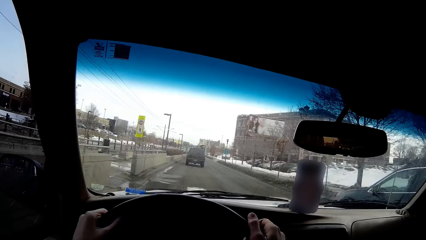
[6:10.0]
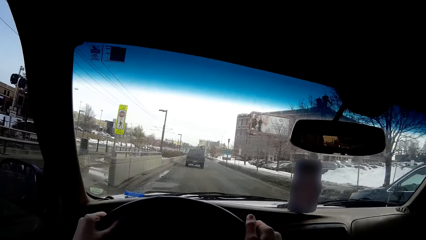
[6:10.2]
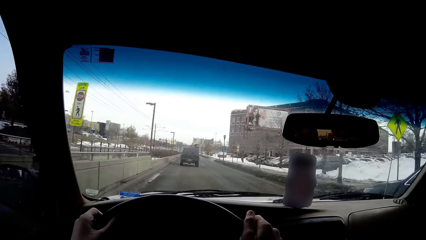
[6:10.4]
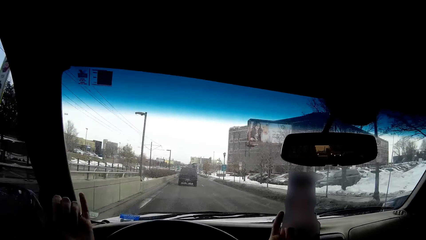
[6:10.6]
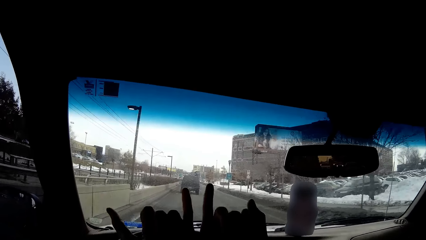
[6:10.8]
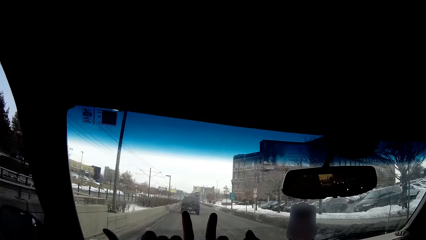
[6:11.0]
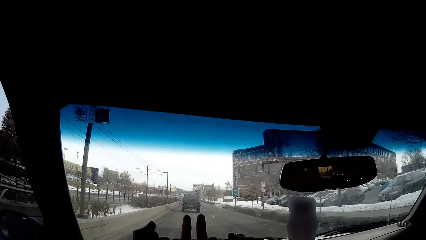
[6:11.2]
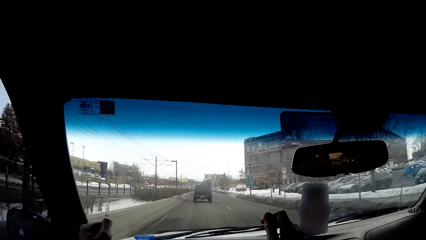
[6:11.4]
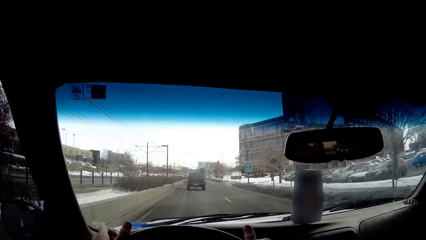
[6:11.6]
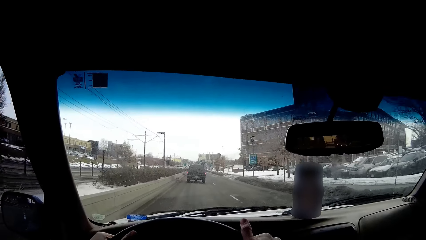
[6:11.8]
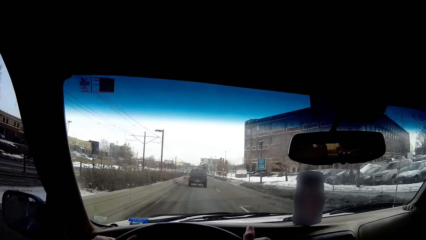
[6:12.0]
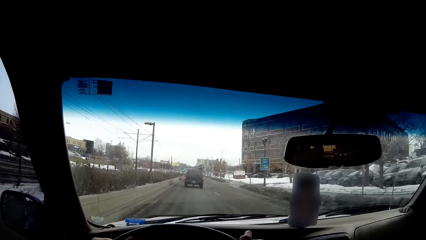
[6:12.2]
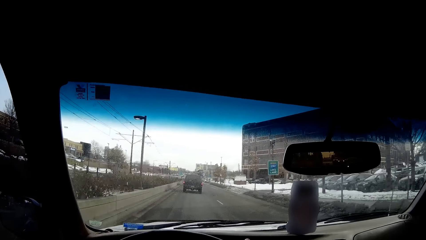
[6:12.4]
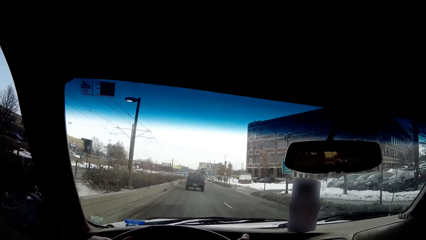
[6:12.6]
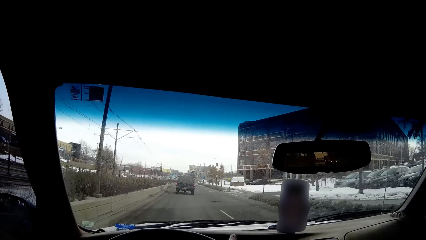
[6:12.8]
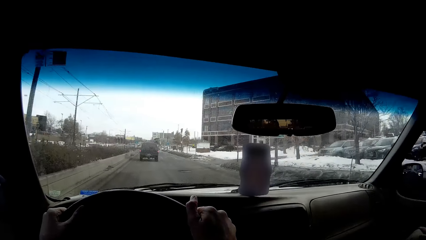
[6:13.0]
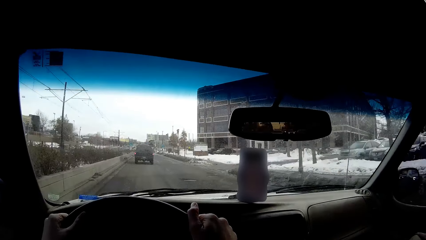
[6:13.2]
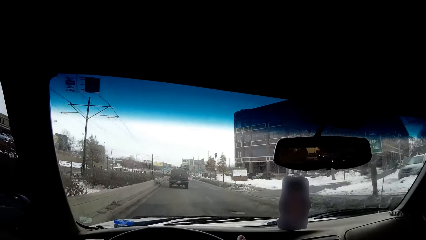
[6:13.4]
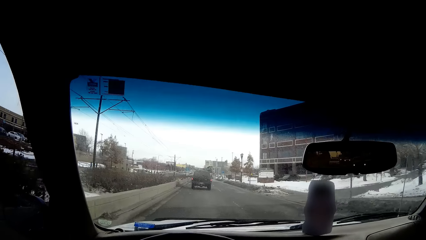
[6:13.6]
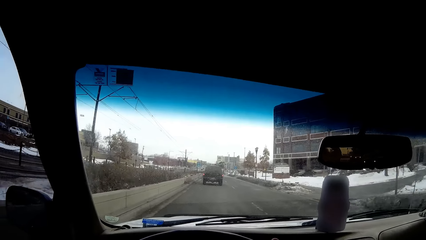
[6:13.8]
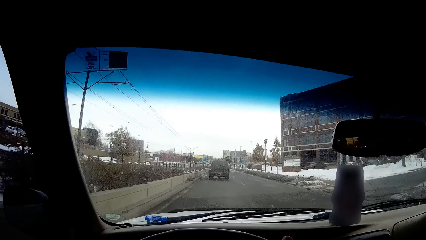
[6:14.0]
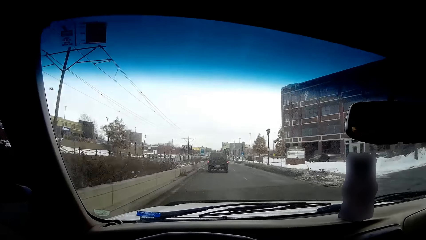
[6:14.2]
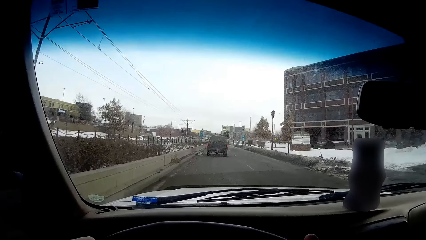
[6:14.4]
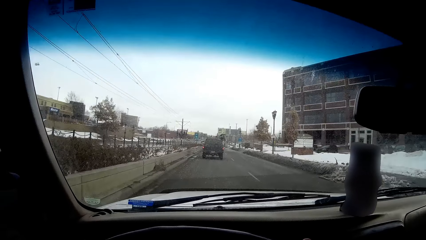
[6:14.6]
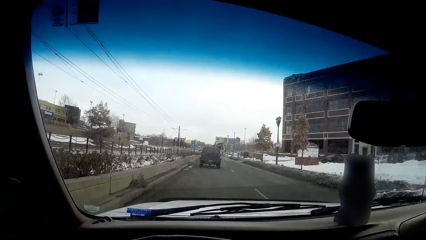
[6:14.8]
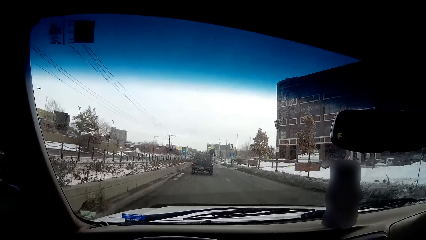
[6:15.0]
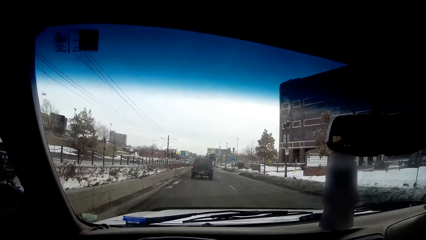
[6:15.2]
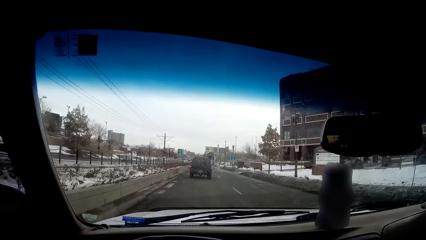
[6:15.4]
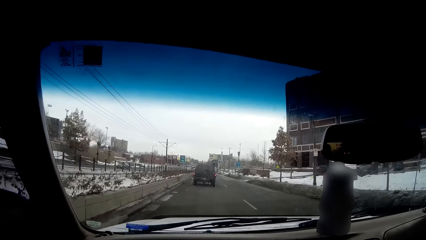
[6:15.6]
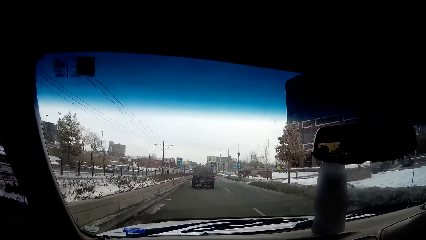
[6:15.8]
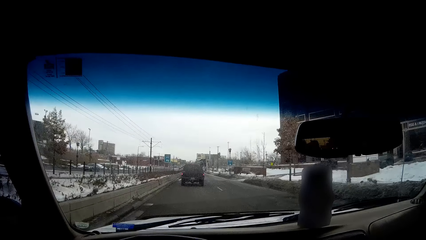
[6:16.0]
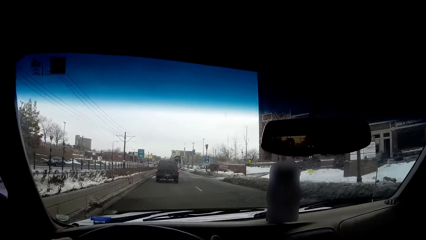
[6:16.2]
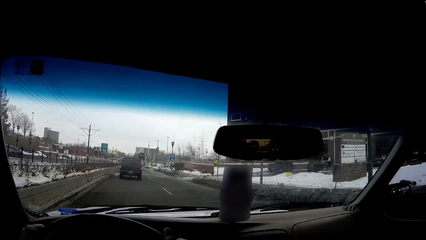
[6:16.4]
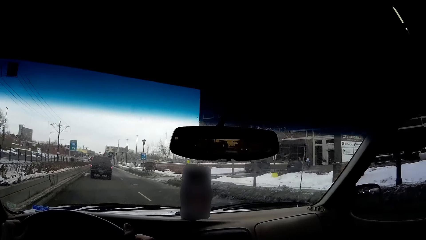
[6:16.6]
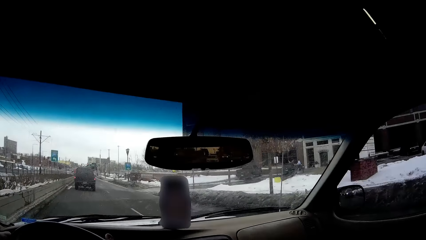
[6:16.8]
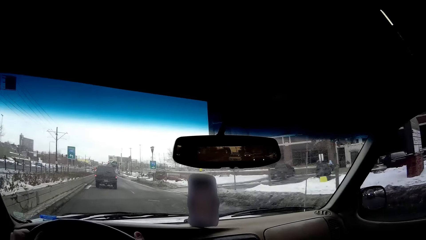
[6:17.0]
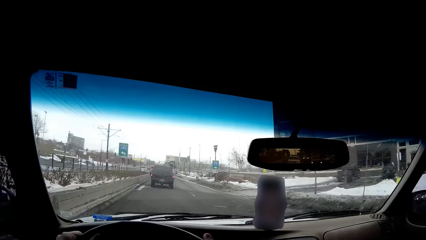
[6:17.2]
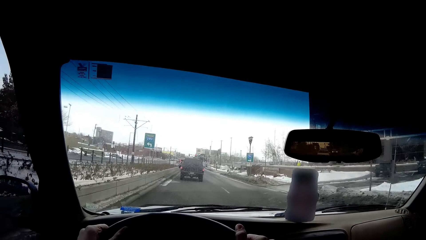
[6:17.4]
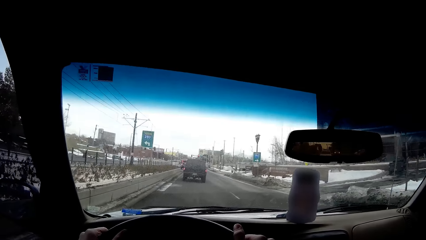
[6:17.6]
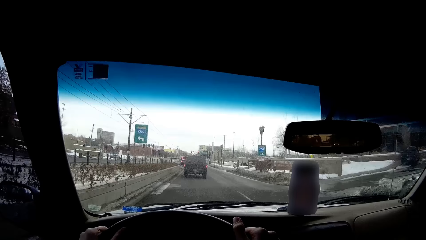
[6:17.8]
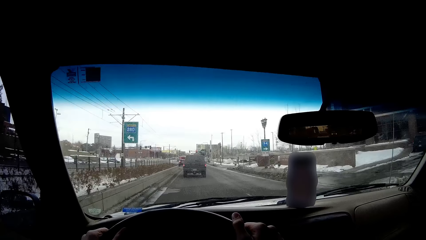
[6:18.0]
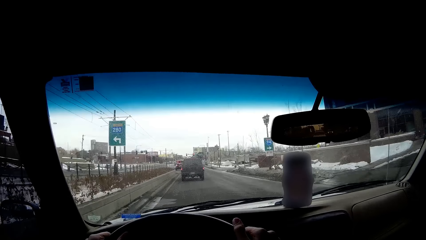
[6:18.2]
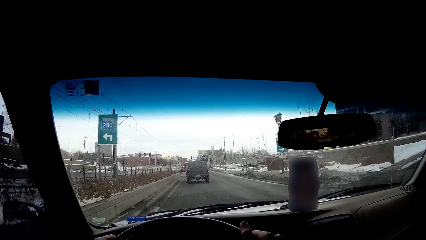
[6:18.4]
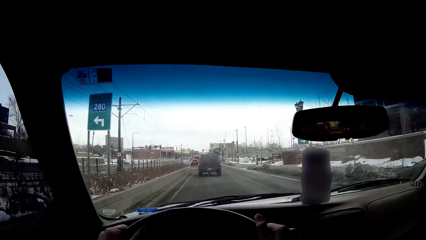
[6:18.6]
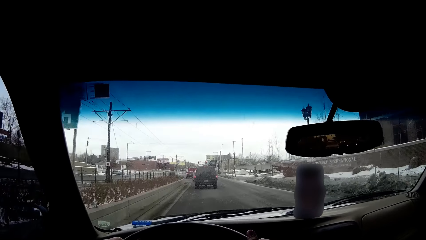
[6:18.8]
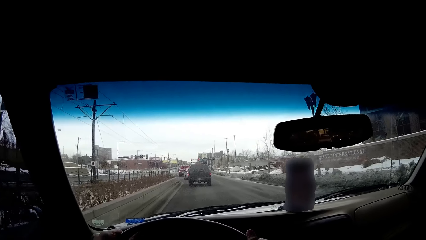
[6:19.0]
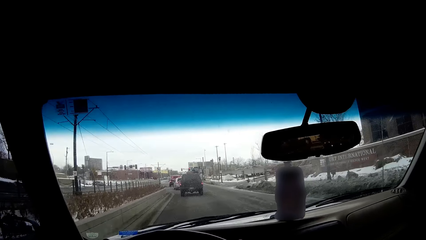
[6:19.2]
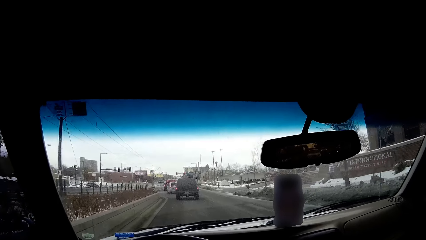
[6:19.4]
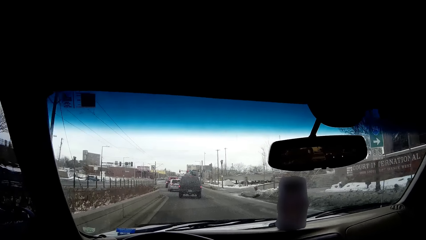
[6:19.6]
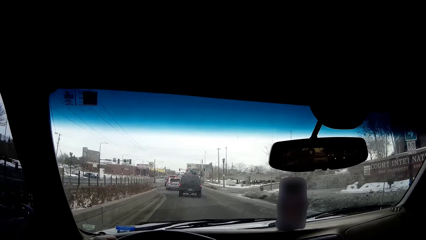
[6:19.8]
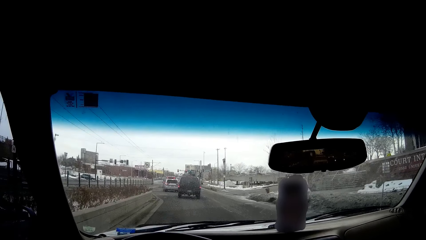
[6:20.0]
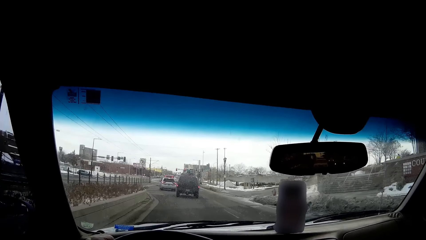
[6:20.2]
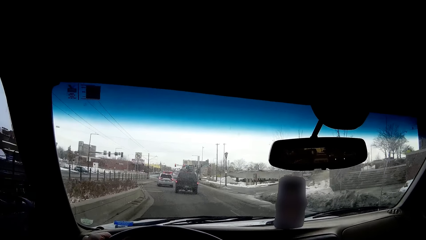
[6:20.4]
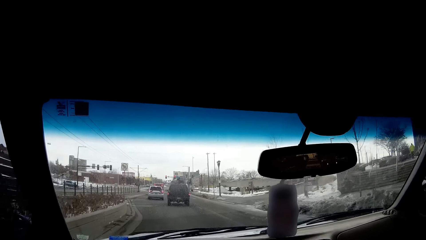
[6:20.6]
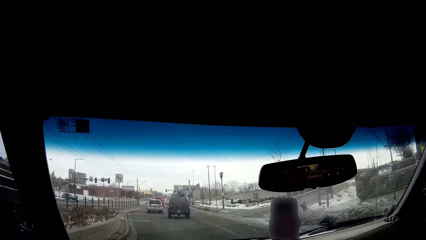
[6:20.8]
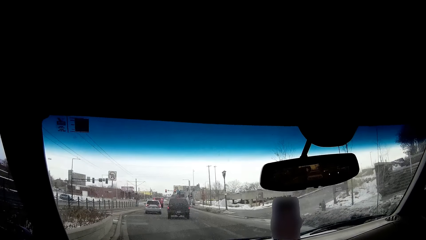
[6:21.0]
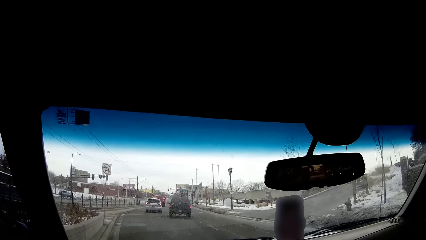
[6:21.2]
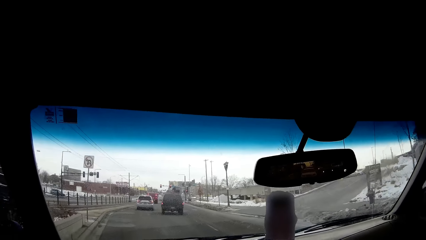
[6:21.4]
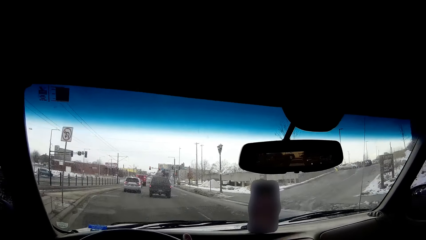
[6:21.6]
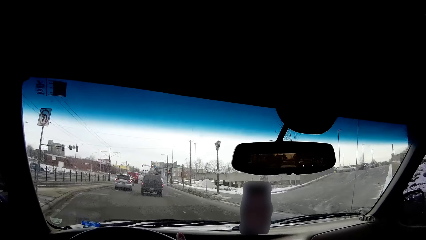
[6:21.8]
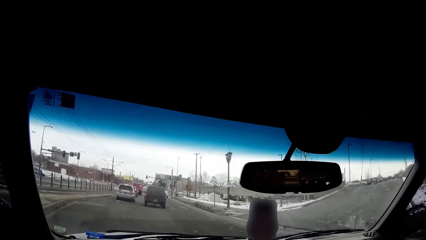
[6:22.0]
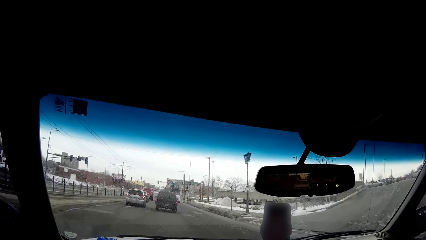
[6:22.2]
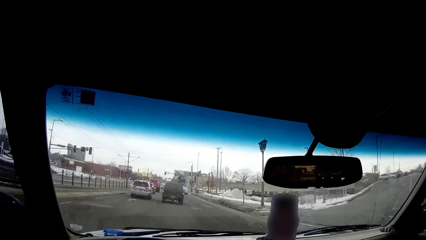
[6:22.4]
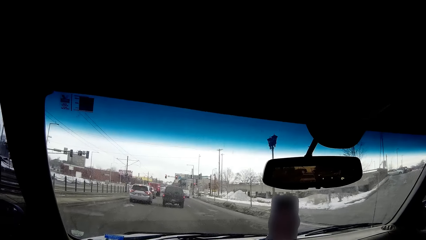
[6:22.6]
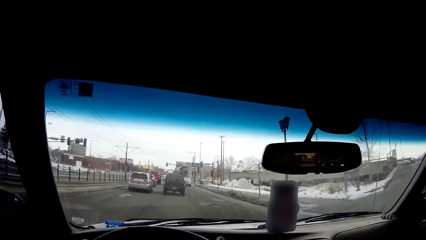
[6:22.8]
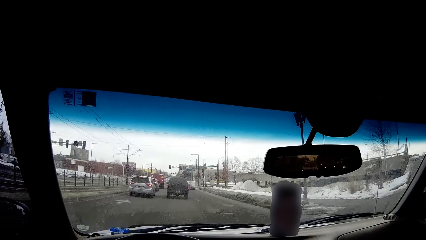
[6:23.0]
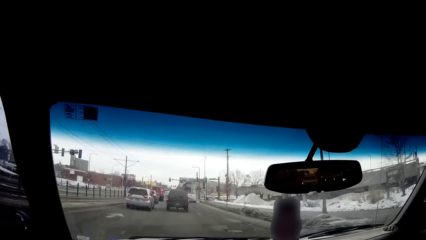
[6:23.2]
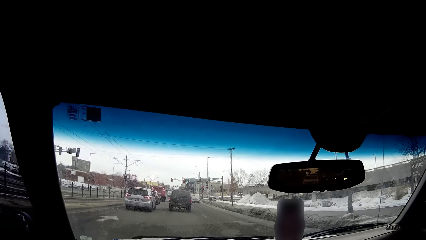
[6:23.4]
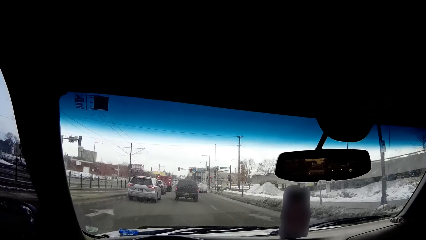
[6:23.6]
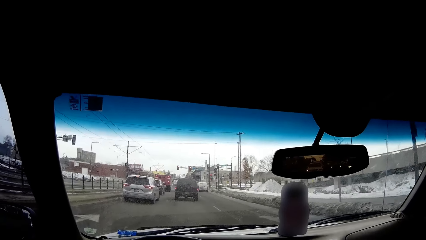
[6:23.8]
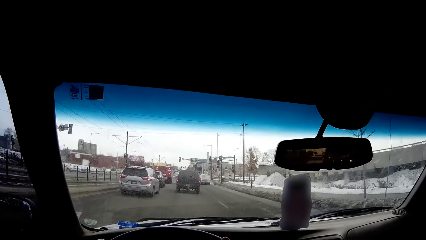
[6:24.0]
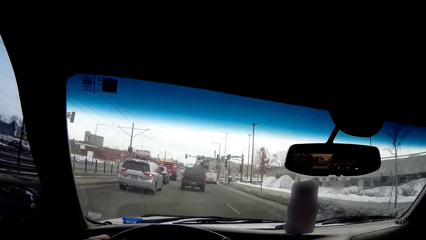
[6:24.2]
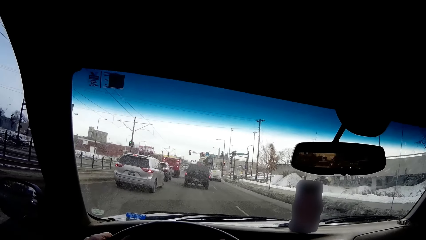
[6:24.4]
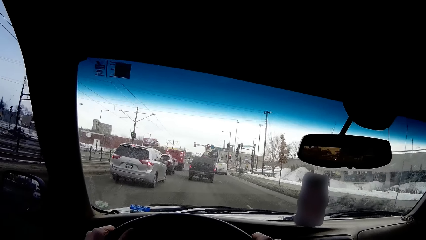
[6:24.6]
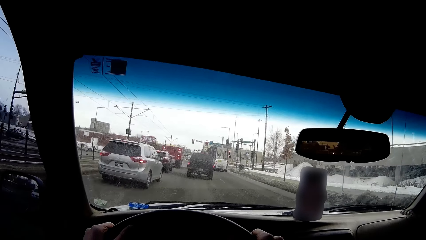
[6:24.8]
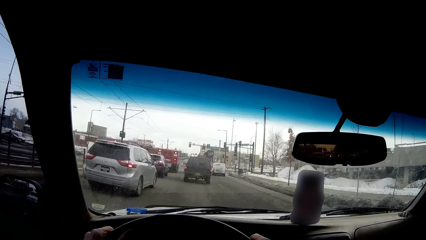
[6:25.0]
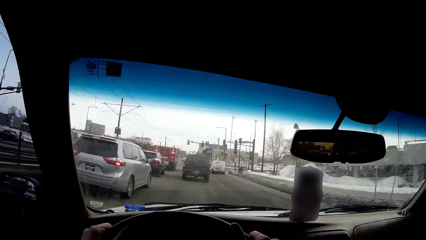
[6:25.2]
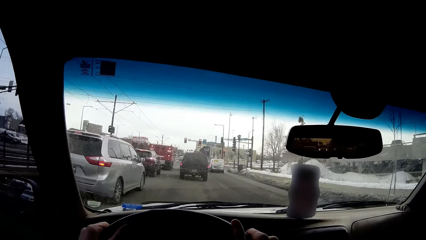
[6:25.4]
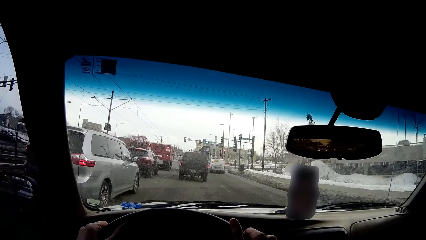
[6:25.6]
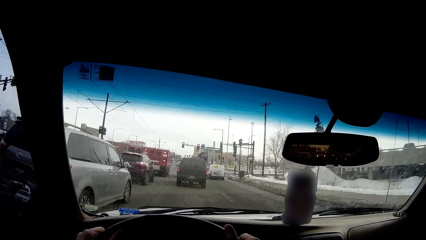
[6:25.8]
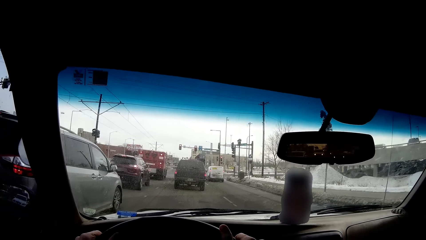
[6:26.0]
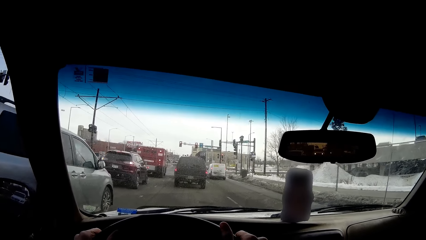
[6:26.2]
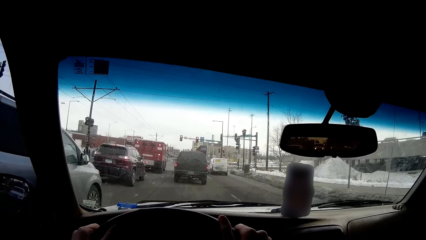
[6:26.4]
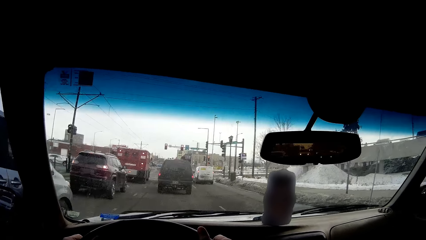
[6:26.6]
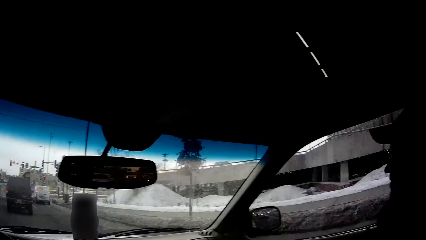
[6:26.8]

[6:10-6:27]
The camera wearer moves hands. They drive a car on the road. They hold a steering wheel with hands. They drive on the road. They drive on the road again.
